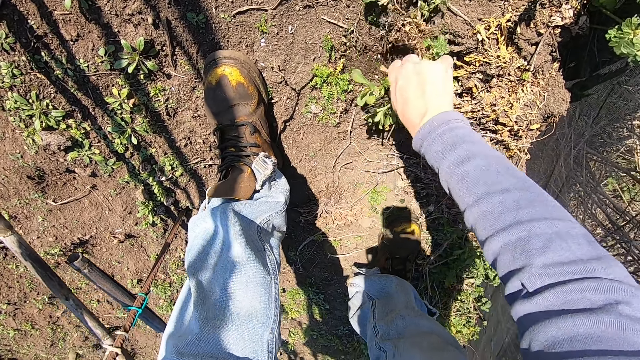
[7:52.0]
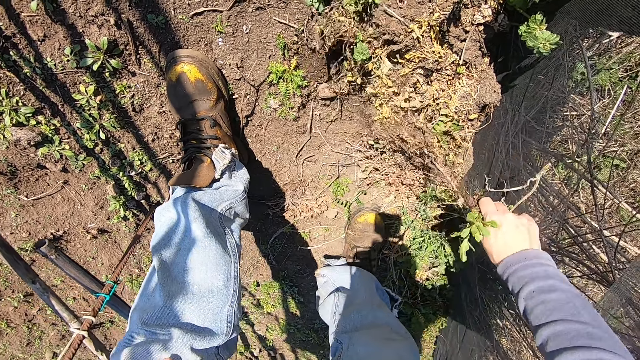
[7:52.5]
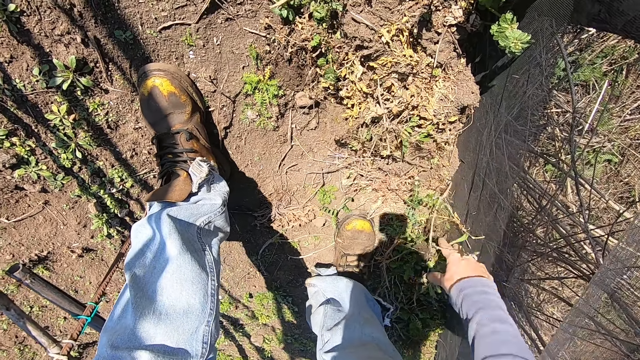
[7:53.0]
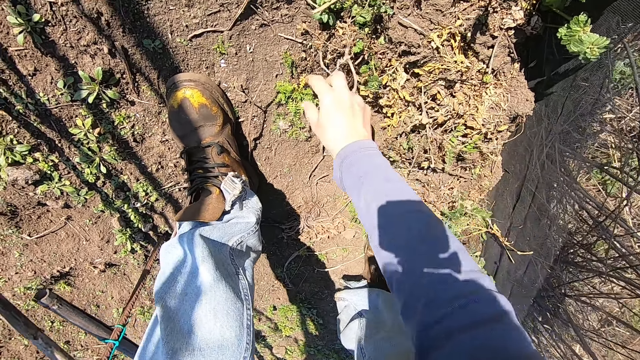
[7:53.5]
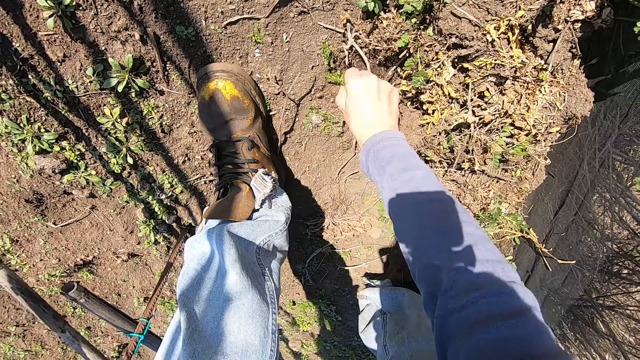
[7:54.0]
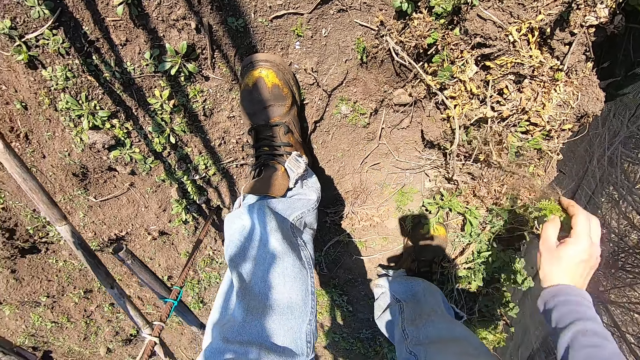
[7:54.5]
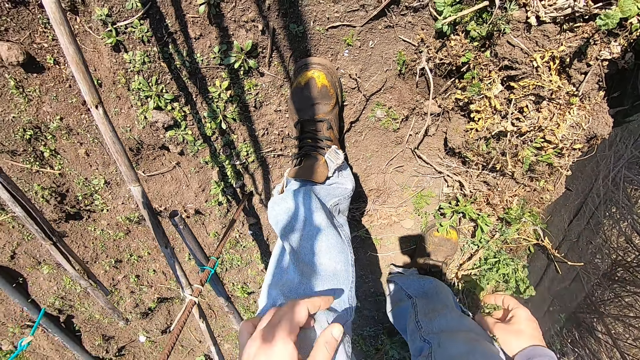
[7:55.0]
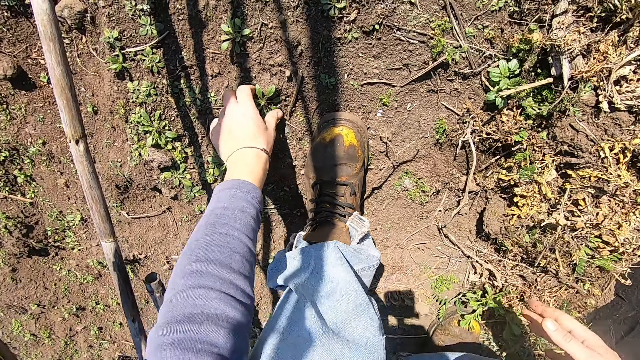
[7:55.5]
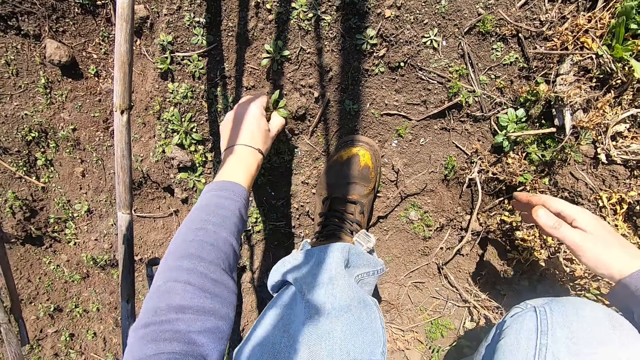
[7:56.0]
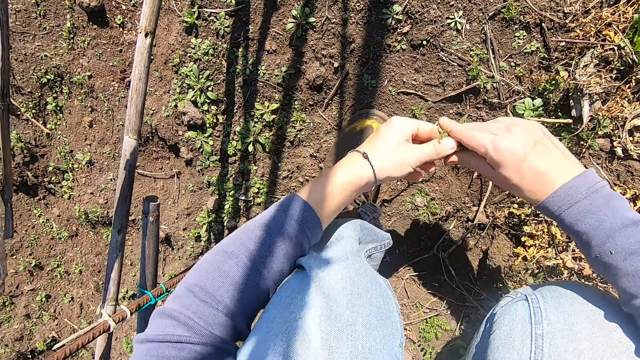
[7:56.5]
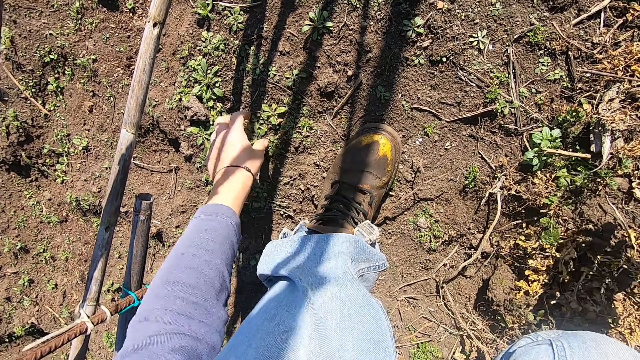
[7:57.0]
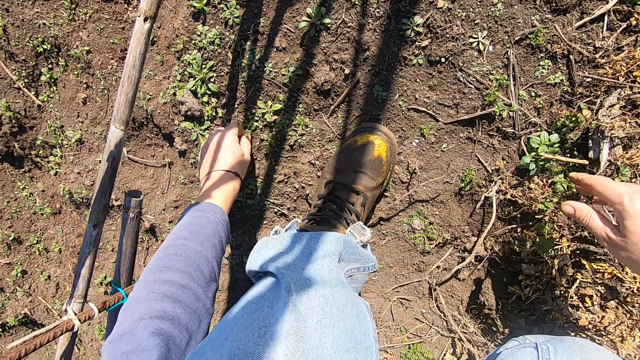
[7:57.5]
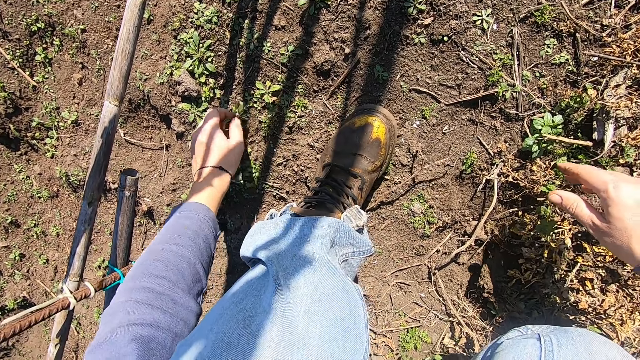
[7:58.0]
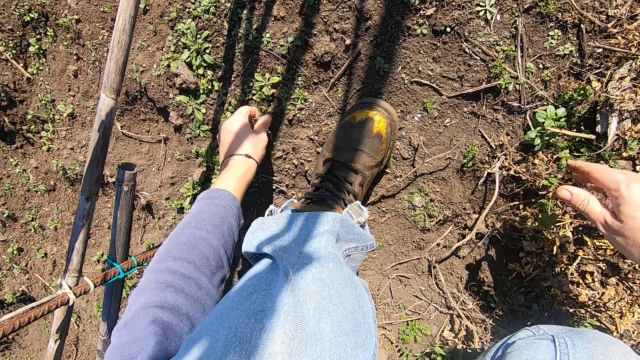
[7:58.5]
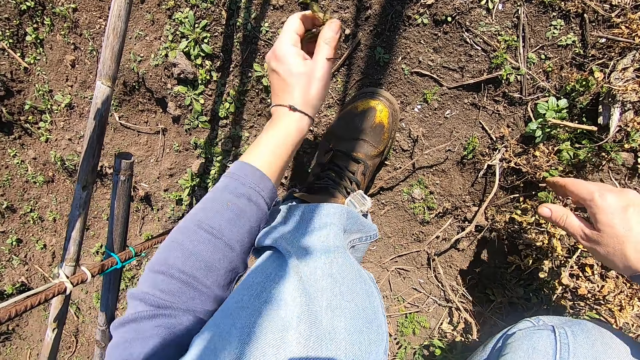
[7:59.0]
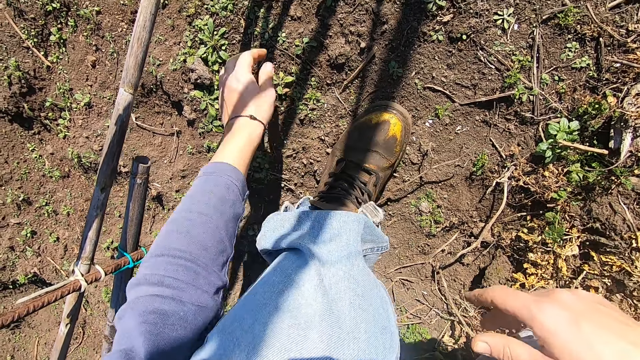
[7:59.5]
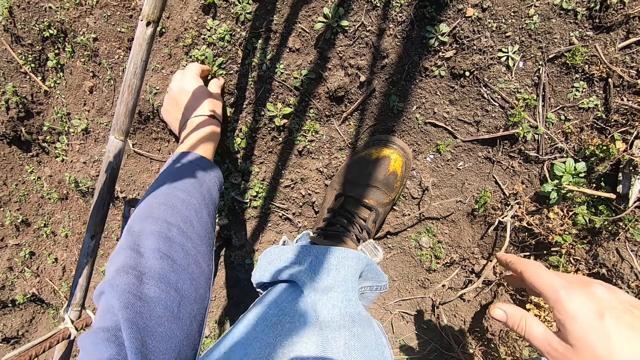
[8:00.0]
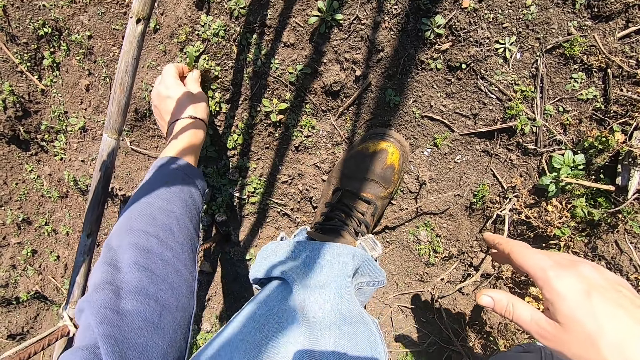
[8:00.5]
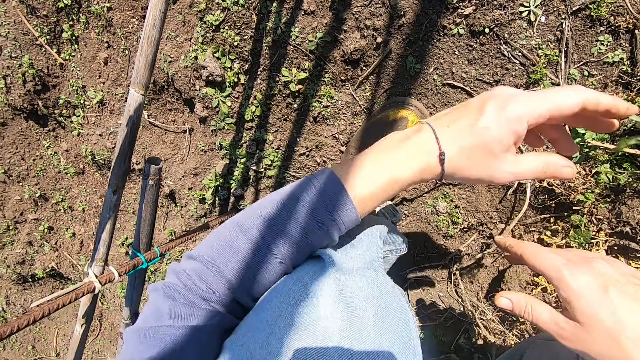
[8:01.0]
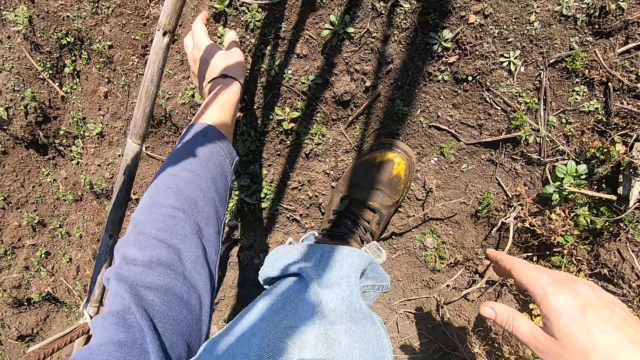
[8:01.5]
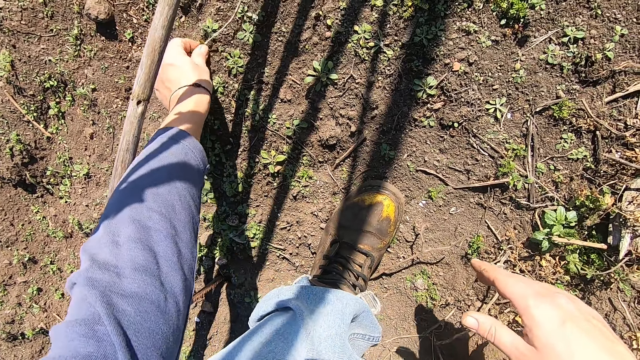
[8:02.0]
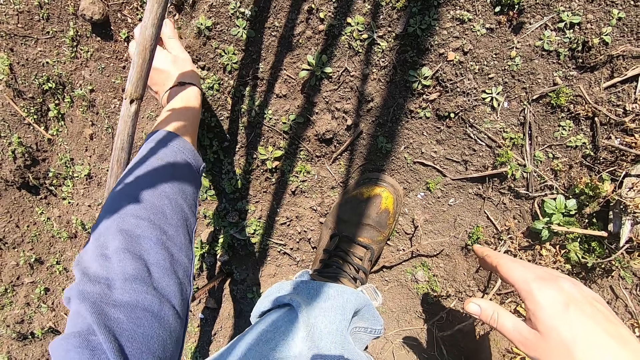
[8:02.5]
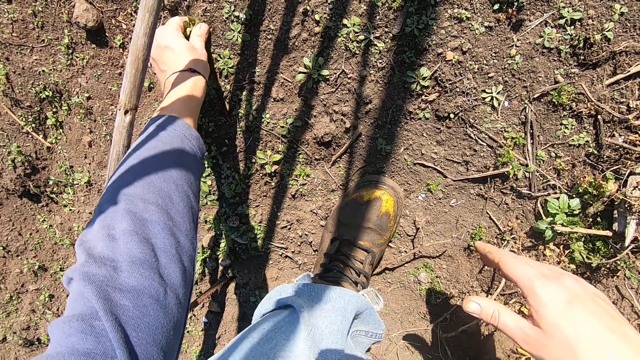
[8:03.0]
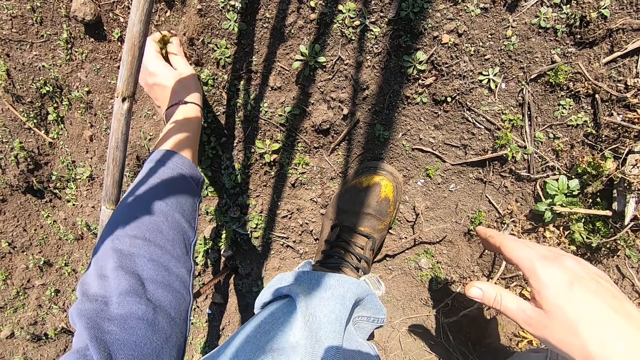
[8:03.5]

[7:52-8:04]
The camera wearer throws the weed plant in his right hand away. He pulls out a weed plant with his right hand. He throws the weed plant in his right hand away. He pulls out a weed plant from the ground with his left hand. He squats. He passes the weed plant from his left hand to his right hand. He throws the weed plant in his right hand away. He pulls out weed plants from the ground with his left hand. He throws the weed plants in his left hand away. He pulls out a weed plant from the ground with his left hand. He throws the weed plant in his left hand away. He pulls out weed plants from the ground with his left hand.

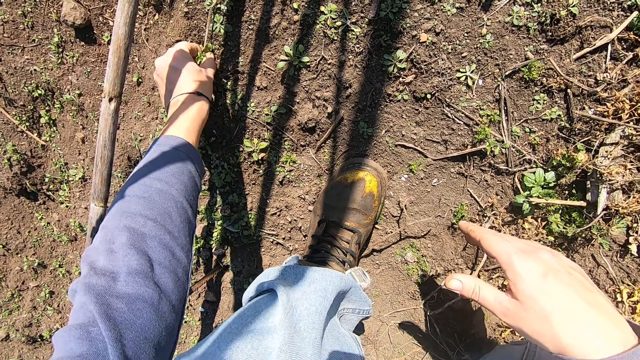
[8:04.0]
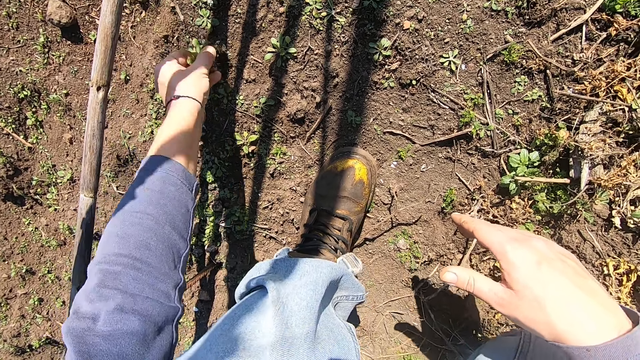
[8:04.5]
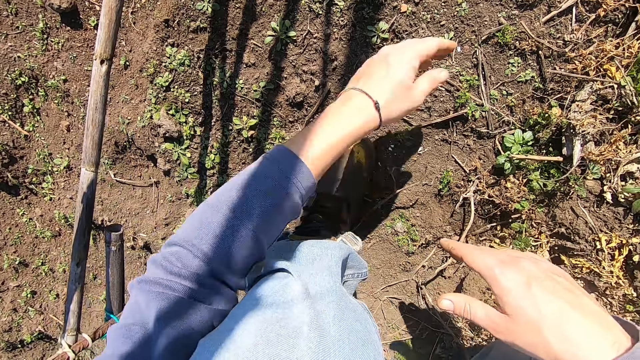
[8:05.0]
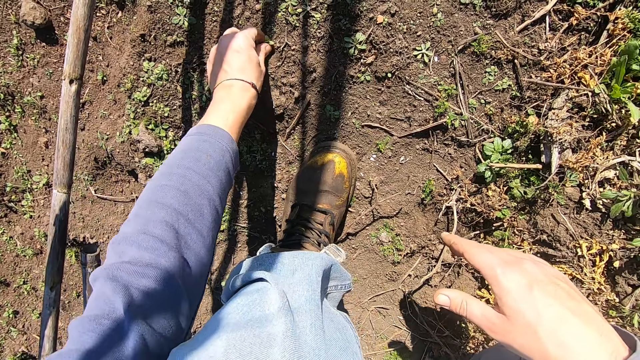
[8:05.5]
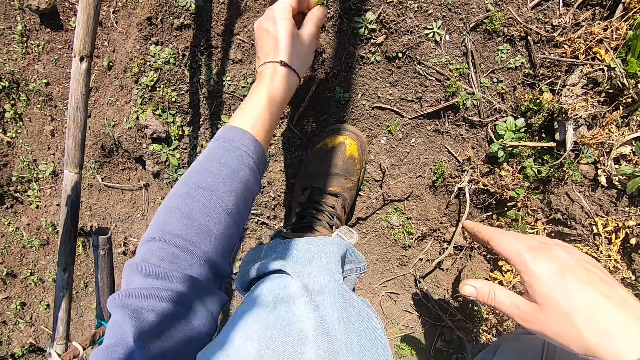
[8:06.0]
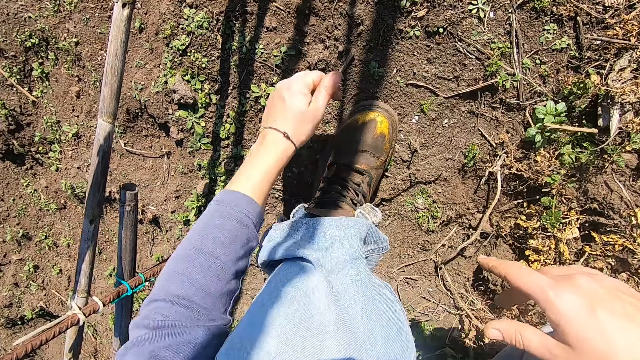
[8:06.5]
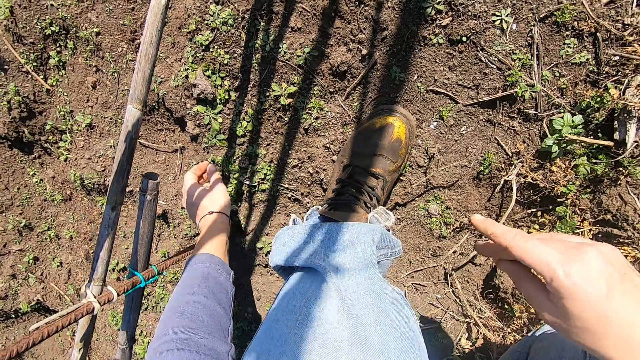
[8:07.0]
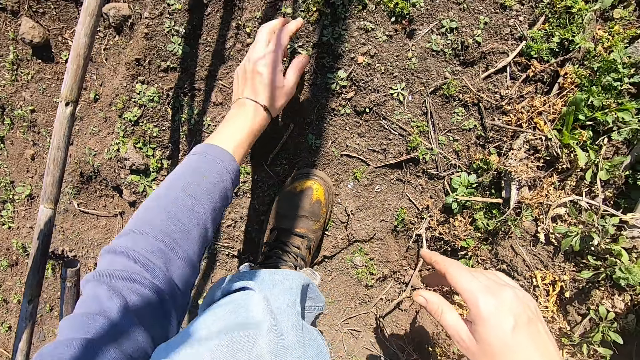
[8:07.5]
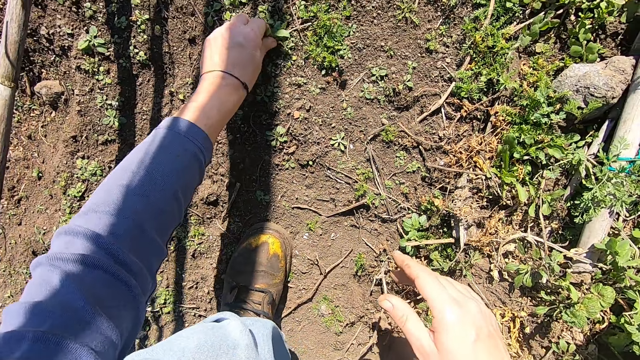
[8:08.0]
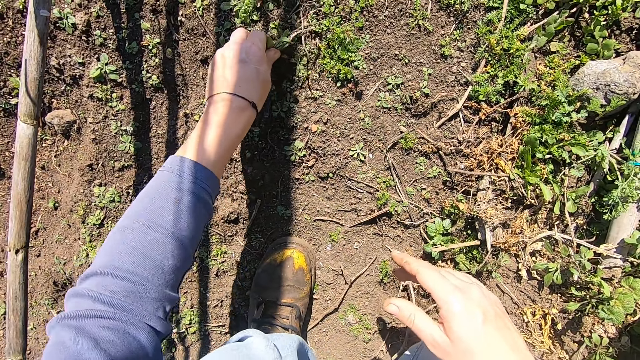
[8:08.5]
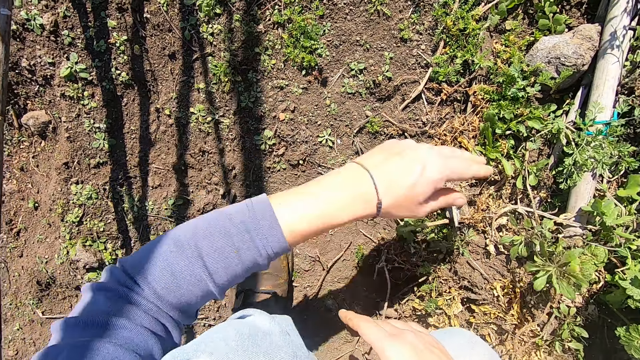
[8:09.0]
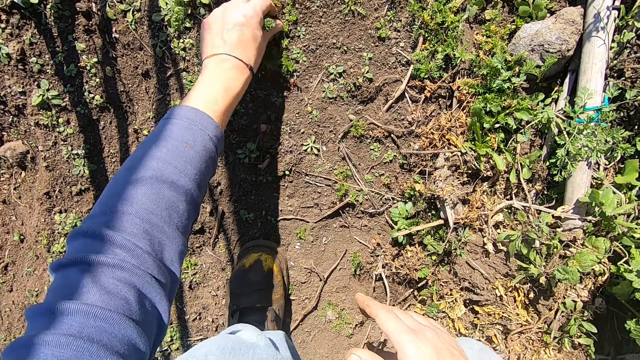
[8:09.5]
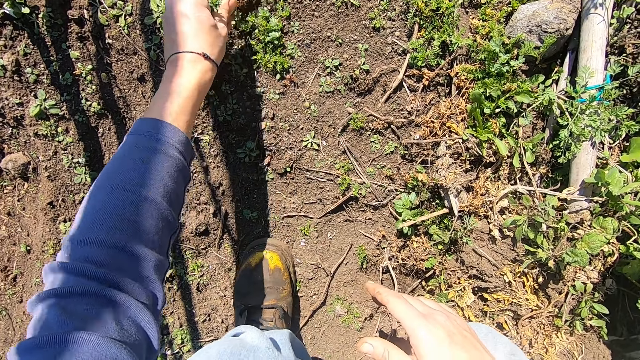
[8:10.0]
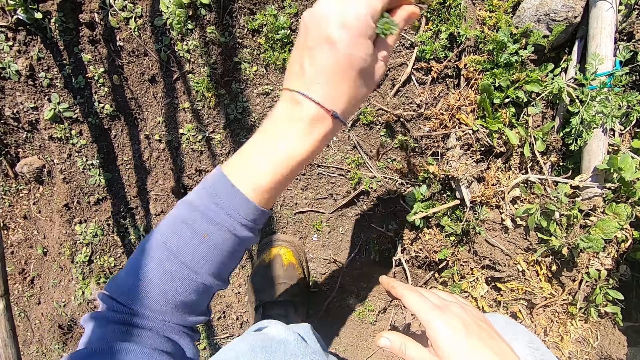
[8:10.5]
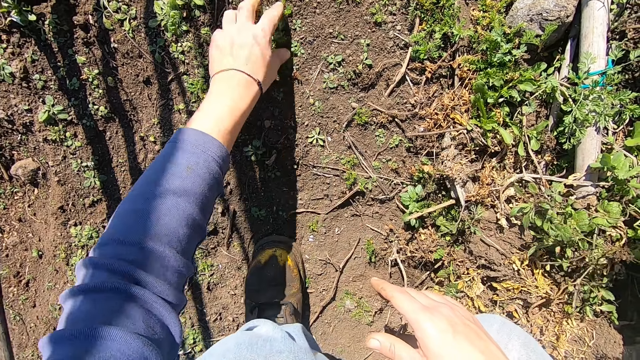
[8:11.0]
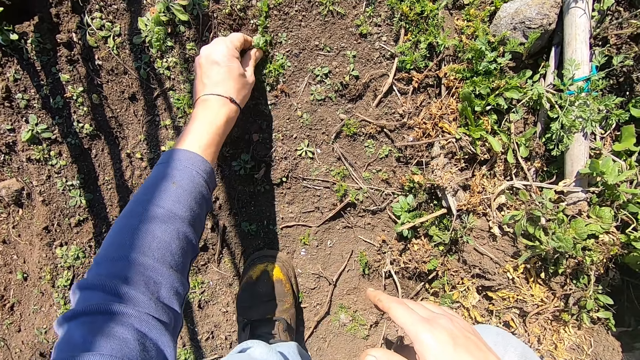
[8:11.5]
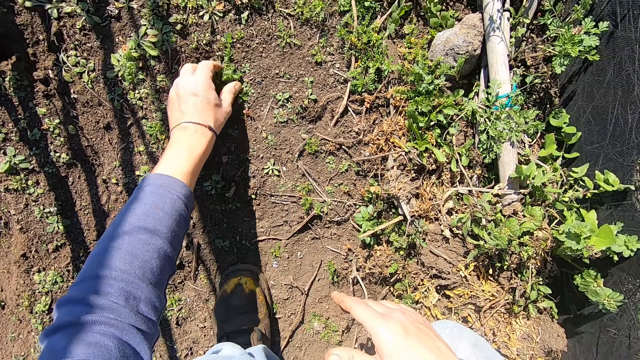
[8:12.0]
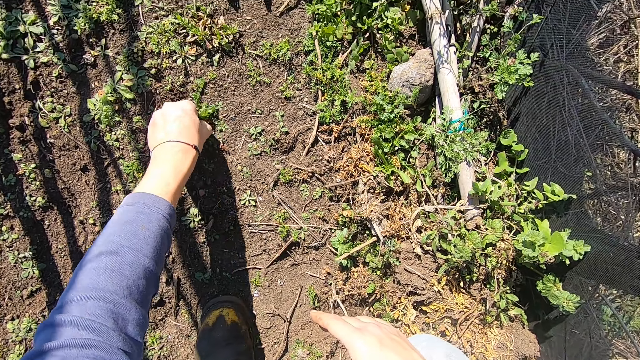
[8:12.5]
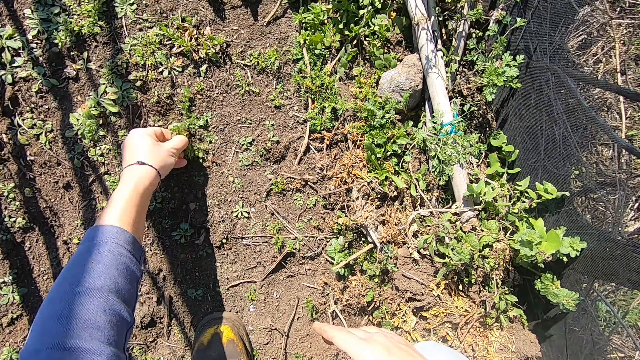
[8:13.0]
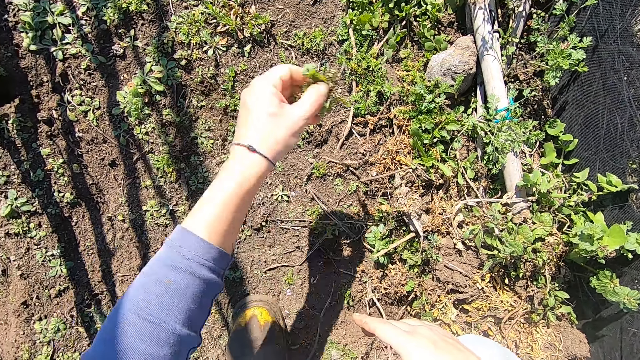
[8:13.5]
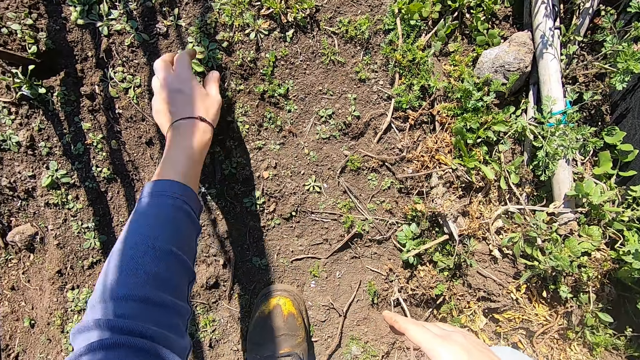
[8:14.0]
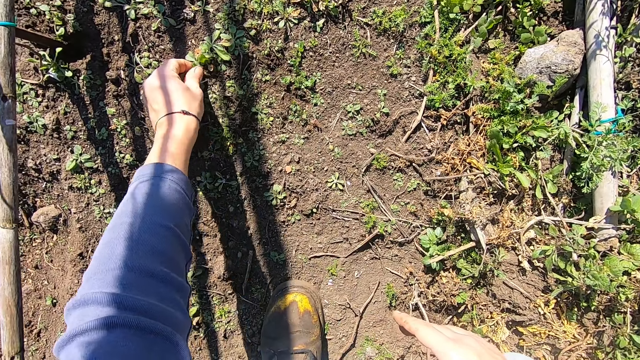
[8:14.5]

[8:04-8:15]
The camera wearer throws the weed plants in his left hand away. He pulls out a weed plant from the ground with his left hand. He throws the weed plant in his left hand away. He pulls out a weed plant from the ground with his left hand. He throws the weed plant in his left hand away. He pulls out a weed plant from the ground with his left hand. He throws the weed plant in his left hand away. He pulls out a weed plant from the ground with his left hand. He throws the weed plant in his left hand away. He pulls out a weed plant from the ground with his left hand.
